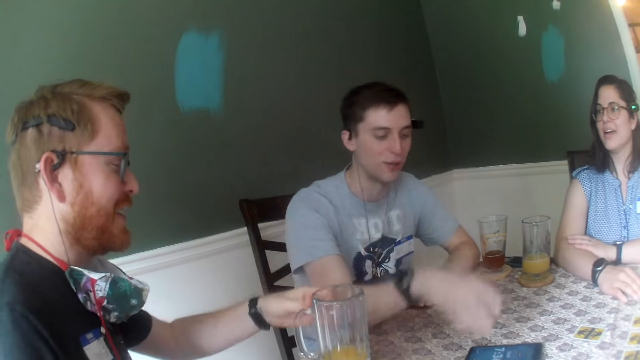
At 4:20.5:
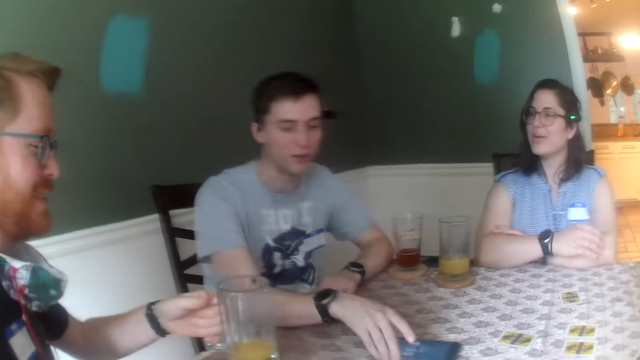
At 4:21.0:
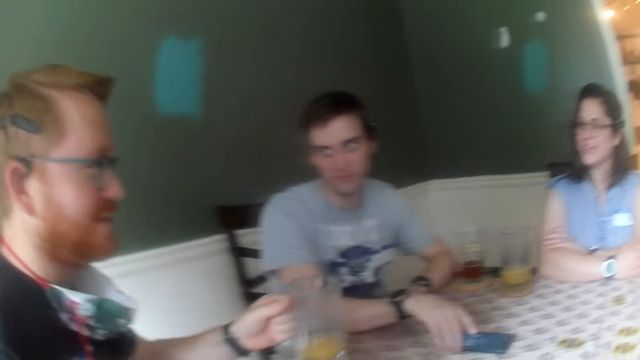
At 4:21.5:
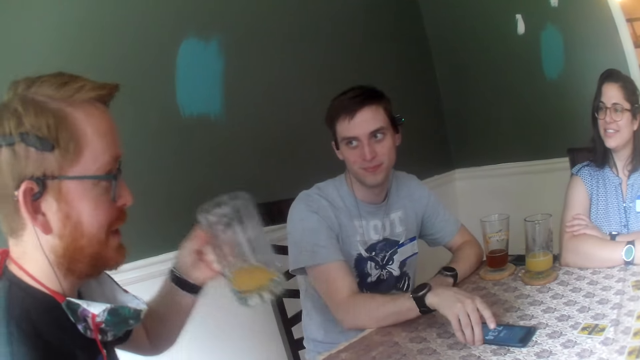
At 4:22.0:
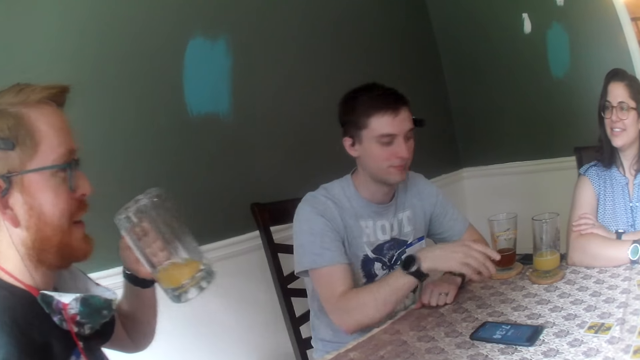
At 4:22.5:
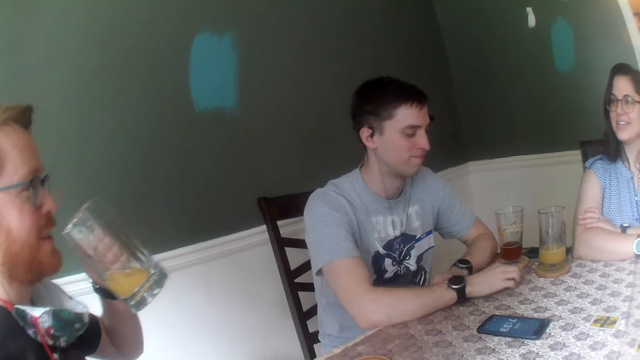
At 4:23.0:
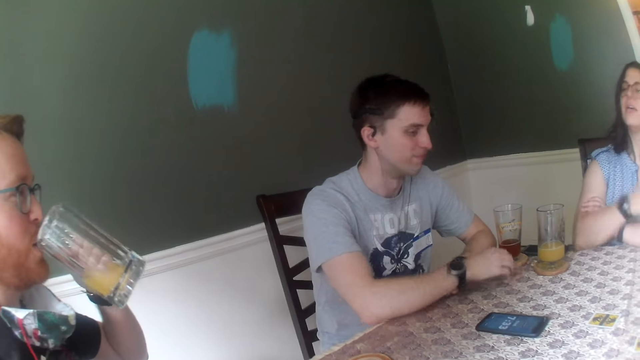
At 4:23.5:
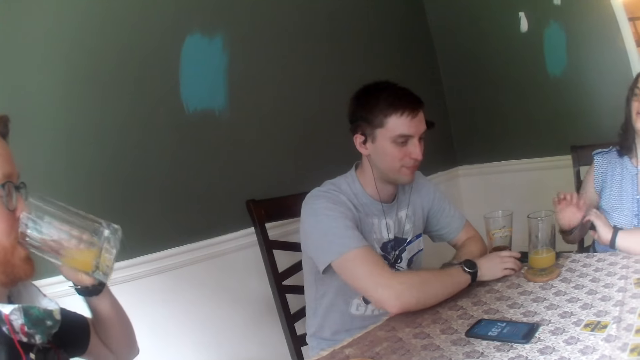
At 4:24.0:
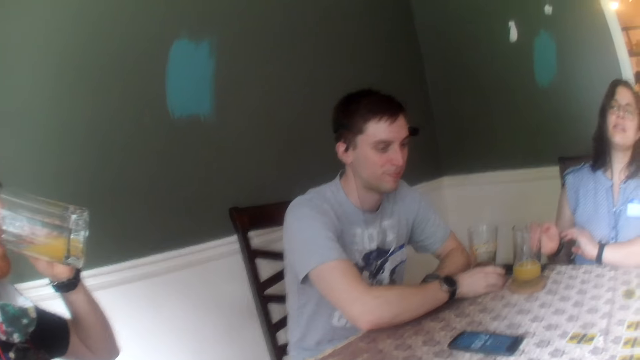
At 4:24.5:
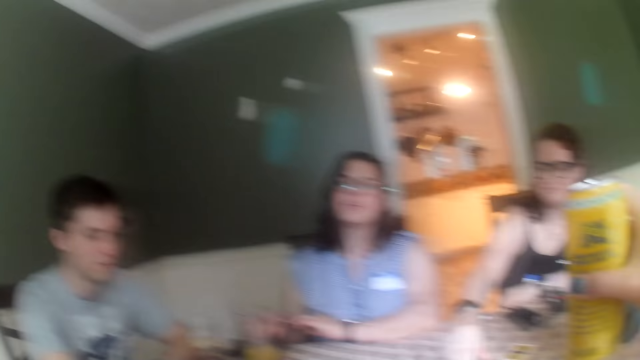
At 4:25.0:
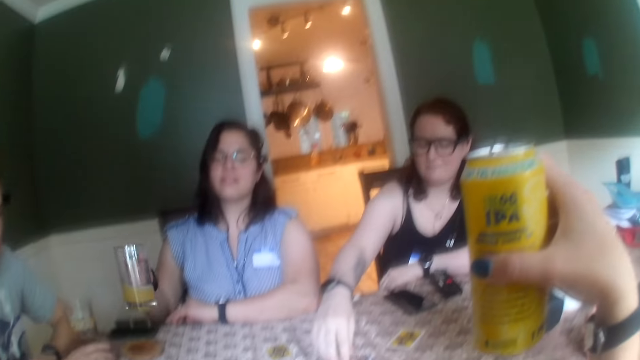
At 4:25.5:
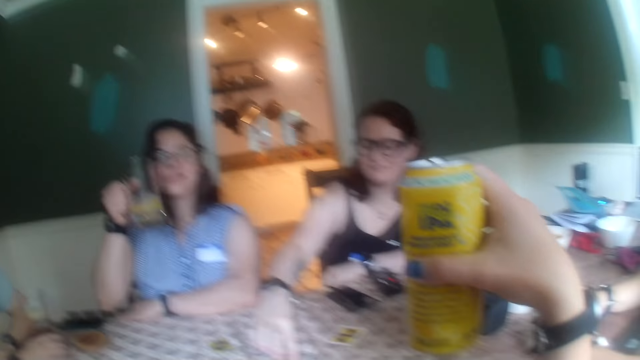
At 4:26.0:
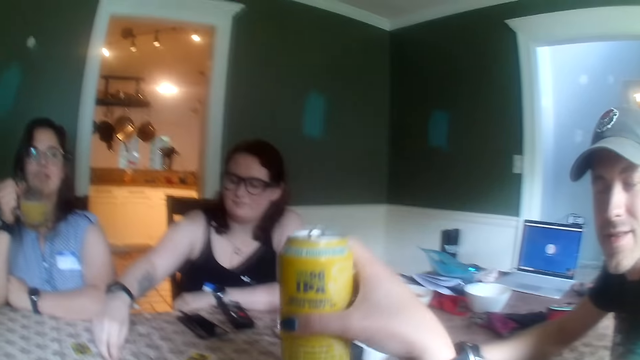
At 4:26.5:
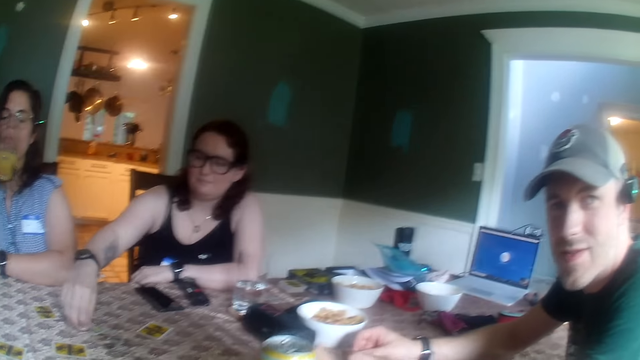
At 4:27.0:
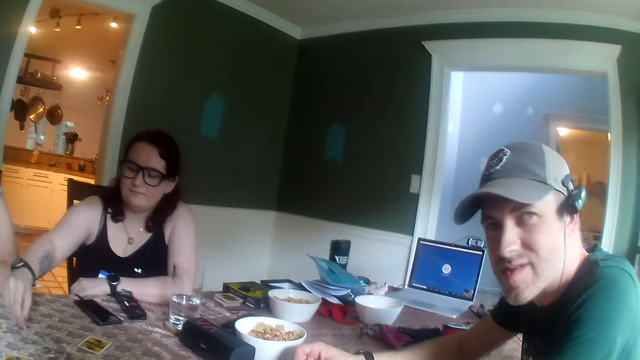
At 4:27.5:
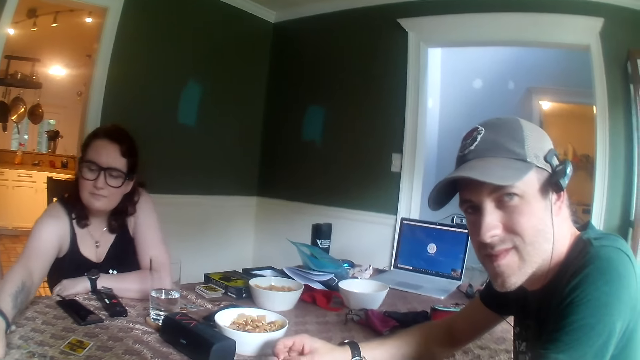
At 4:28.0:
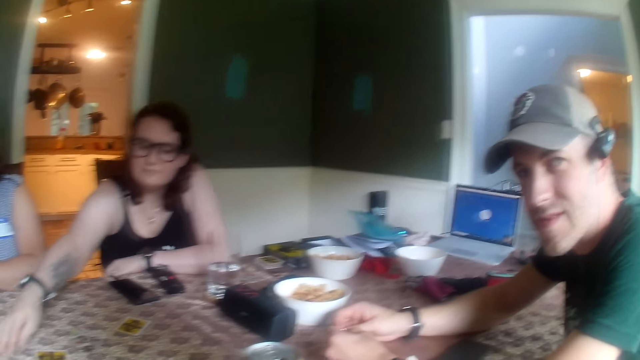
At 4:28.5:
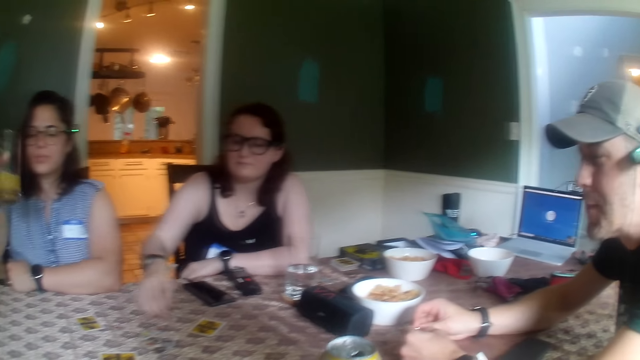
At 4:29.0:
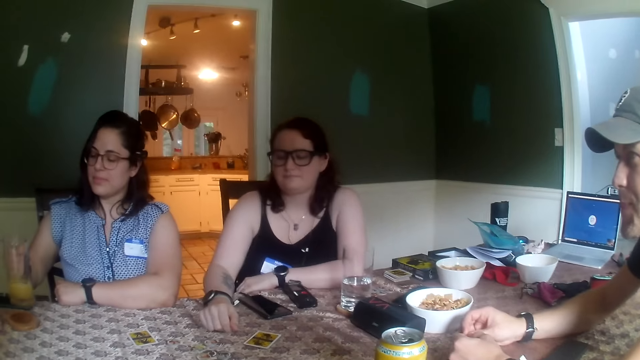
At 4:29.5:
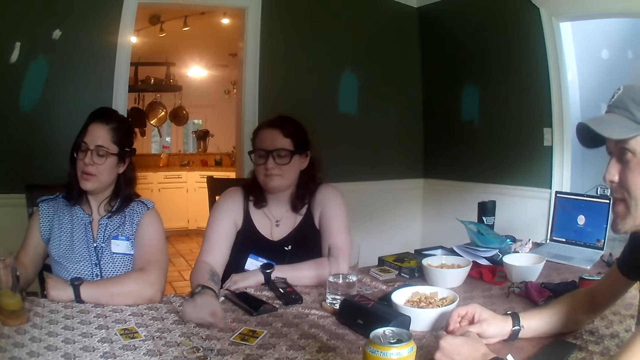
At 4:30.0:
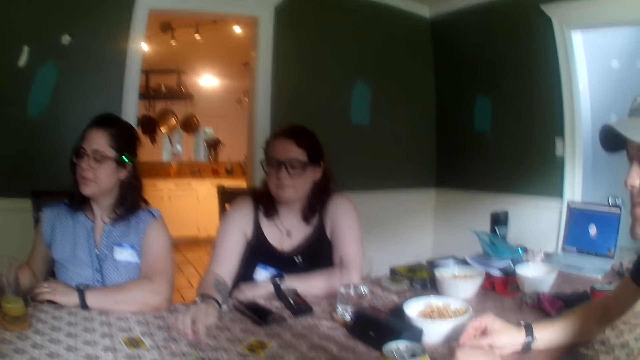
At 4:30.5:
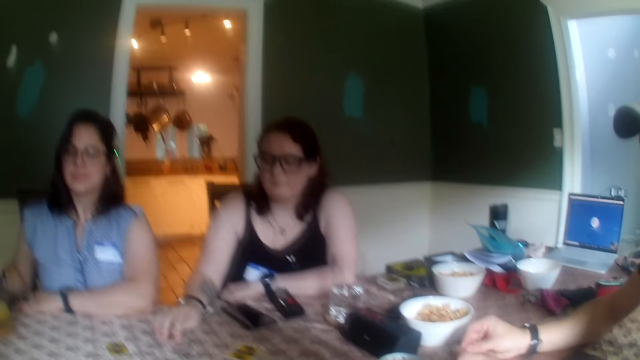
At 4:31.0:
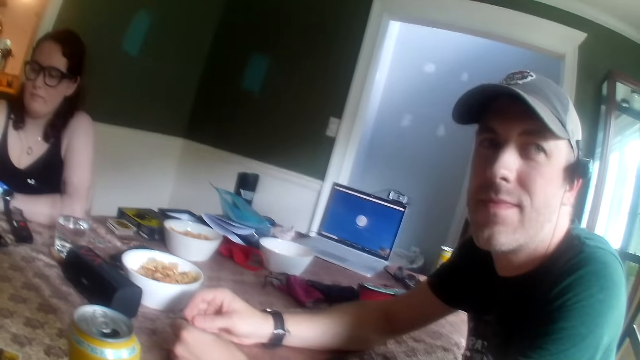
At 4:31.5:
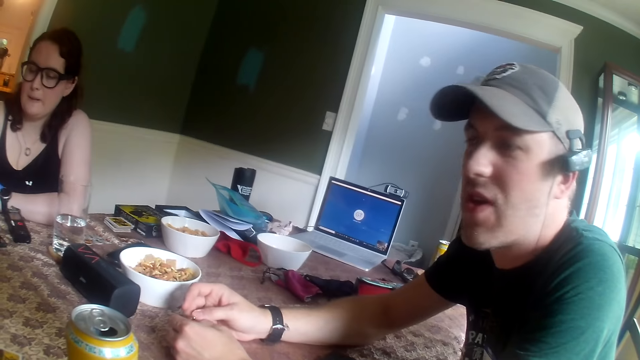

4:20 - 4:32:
A man picks up the glass of juice from the table with his left hand. Another man touches the glass of juice from the table with his right hand. The first man drinks from the glass of juice in his left hand. A woman picks up the glass of juice from the table with her right hand. Another woman plays with a coin on the table with her right hand. The first woman drinks from the glass of juice in her right hand. The second woman picks up the coin from the table with her right hand. The camera wearer drops the can of malt in her hand on the table. She looks at a person. The second woman drops the coin in her right hand on the table. The first woman drops the glass of juice in her right hand on the table.

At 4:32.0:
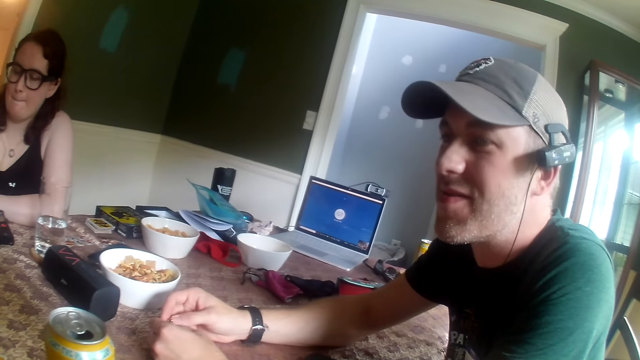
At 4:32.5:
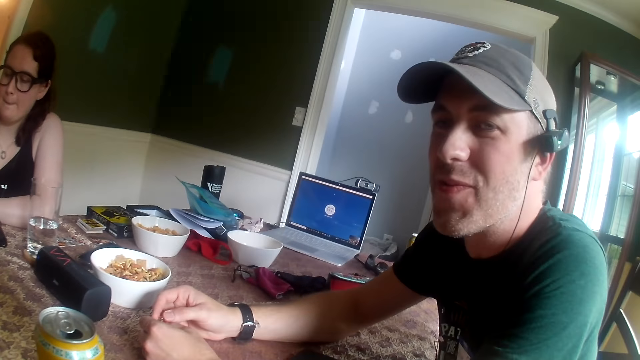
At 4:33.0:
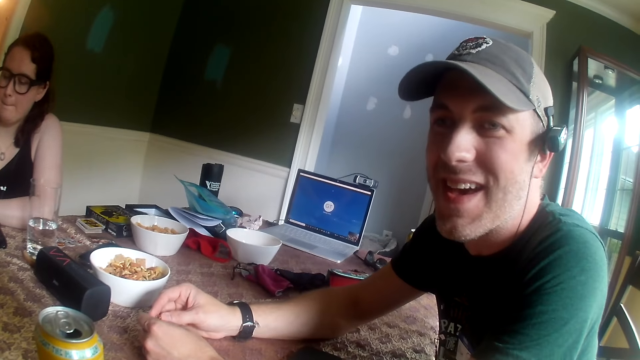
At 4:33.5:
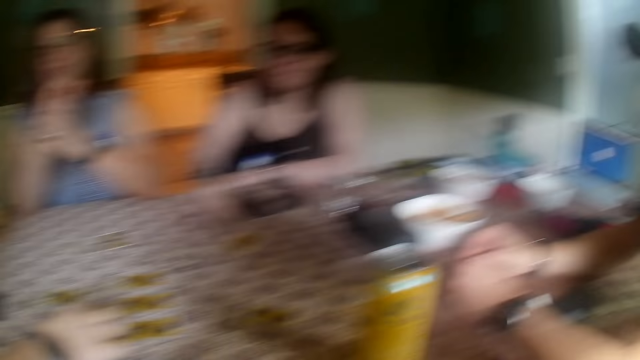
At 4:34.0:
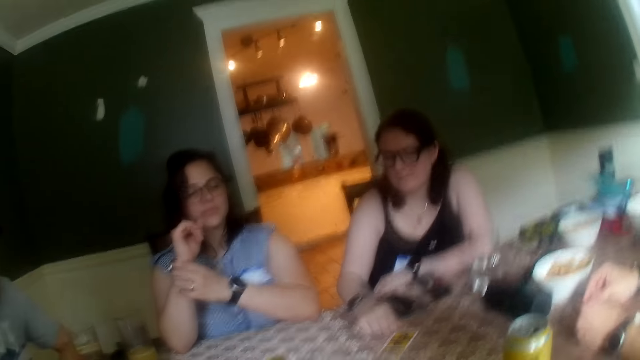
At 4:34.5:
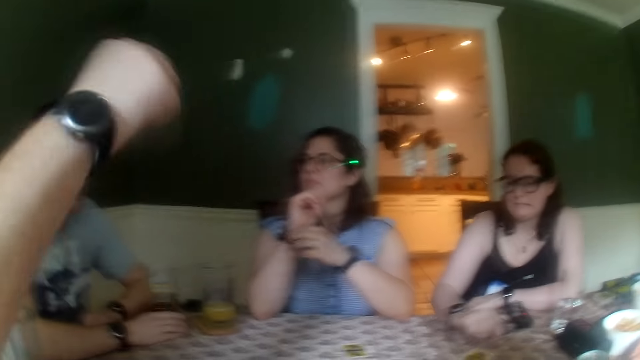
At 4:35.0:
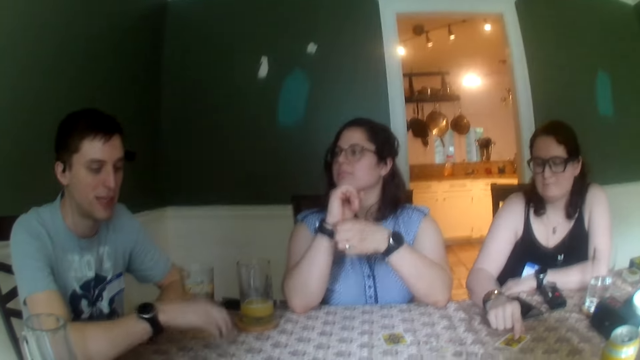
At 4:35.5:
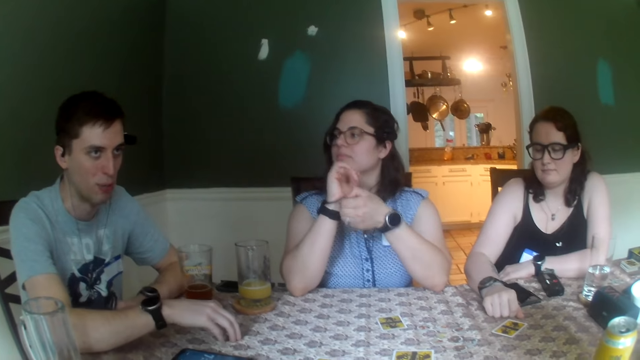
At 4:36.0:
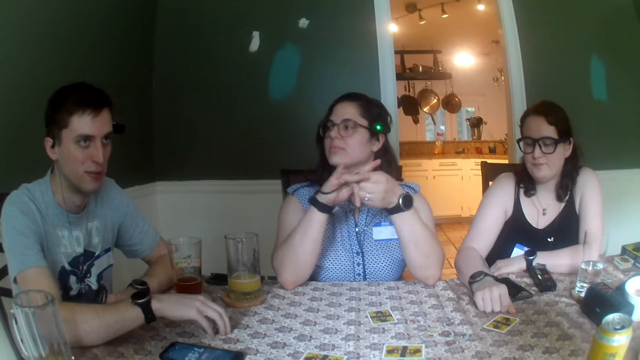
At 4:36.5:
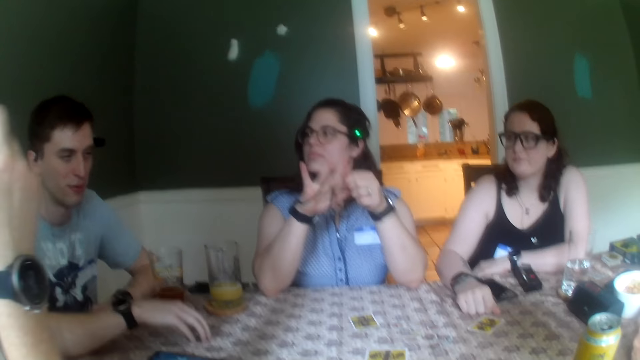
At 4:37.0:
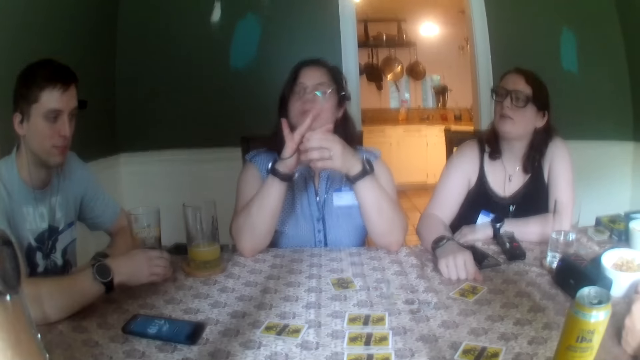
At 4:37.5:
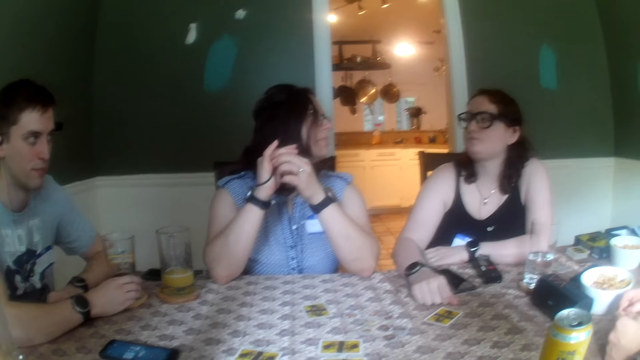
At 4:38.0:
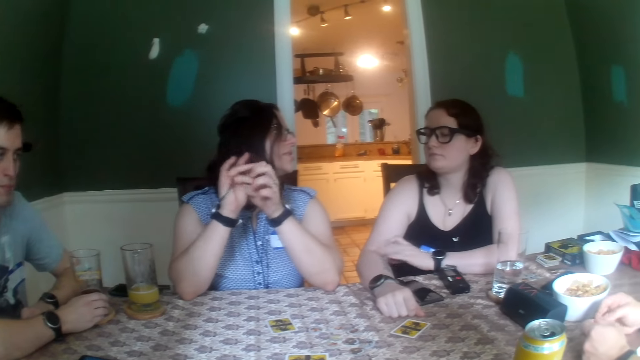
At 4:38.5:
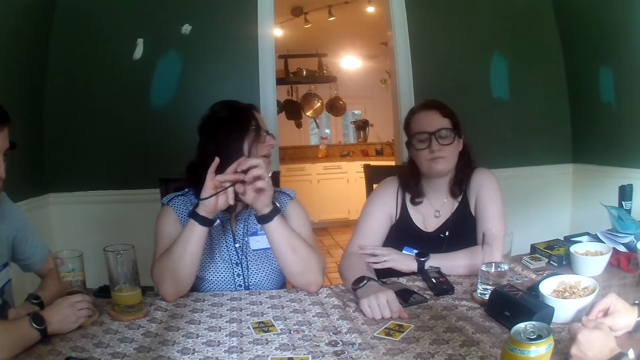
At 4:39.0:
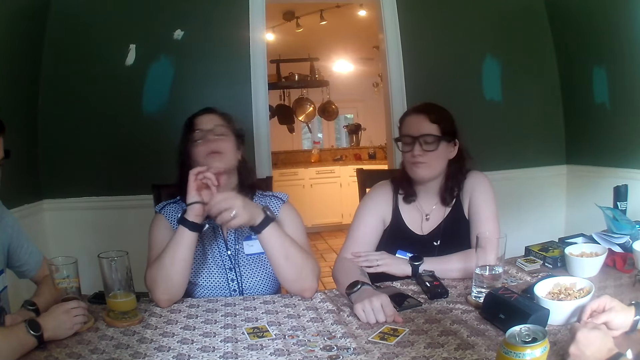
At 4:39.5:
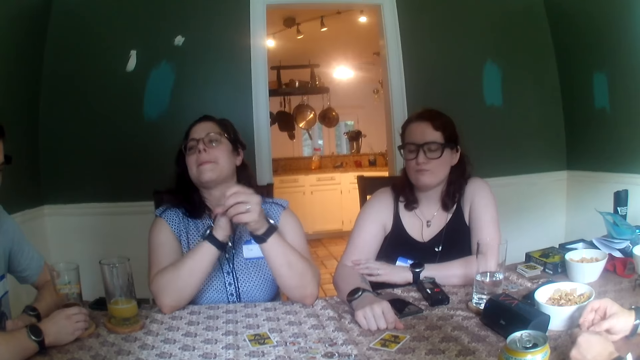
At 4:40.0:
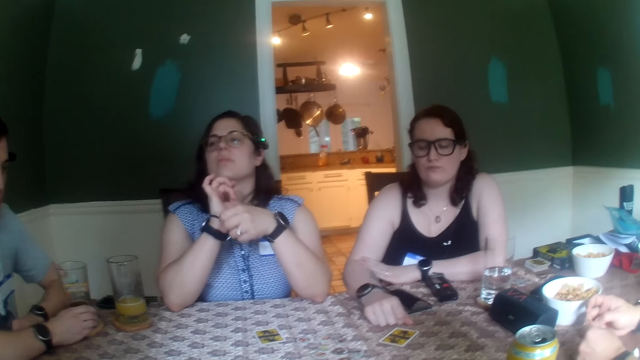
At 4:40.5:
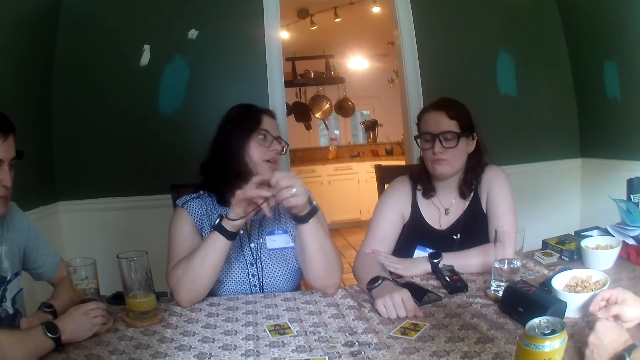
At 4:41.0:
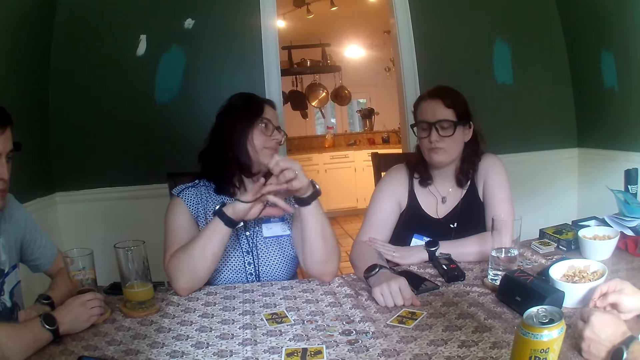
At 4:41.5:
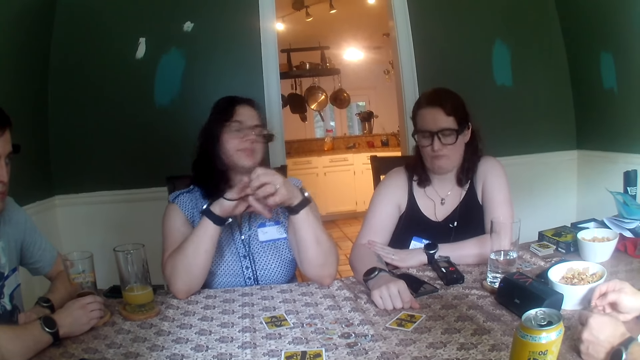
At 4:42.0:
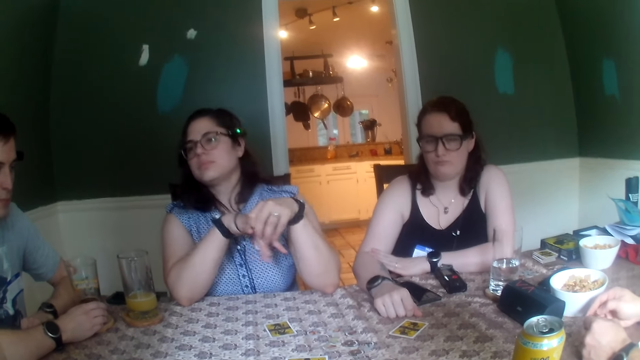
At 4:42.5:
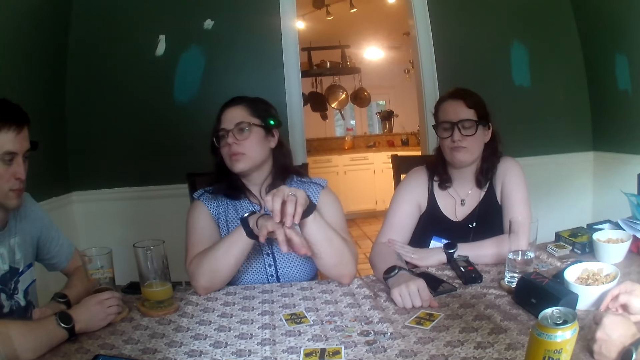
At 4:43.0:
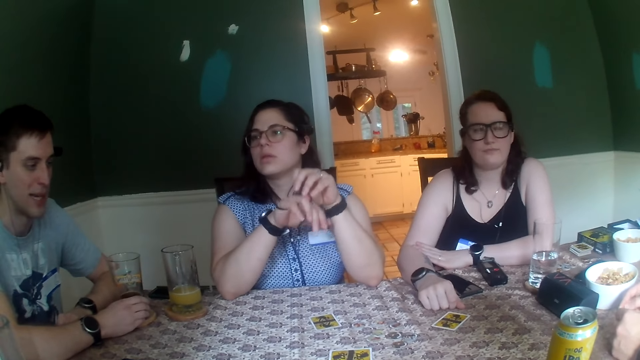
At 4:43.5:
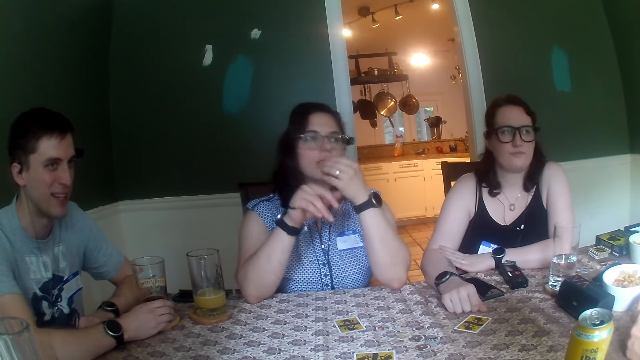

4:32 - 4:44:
A woman plays with a band in her right hand with her left hand. A person shows hand gestures. Another person plays with a wrist band.
